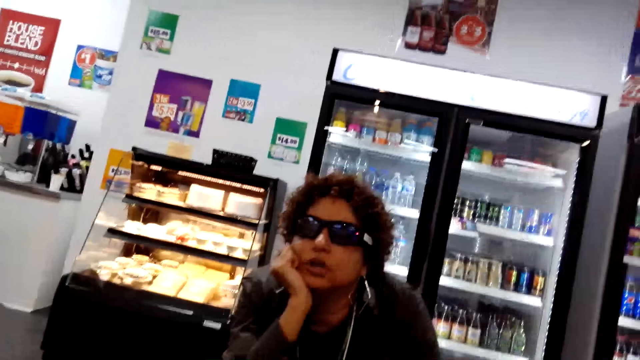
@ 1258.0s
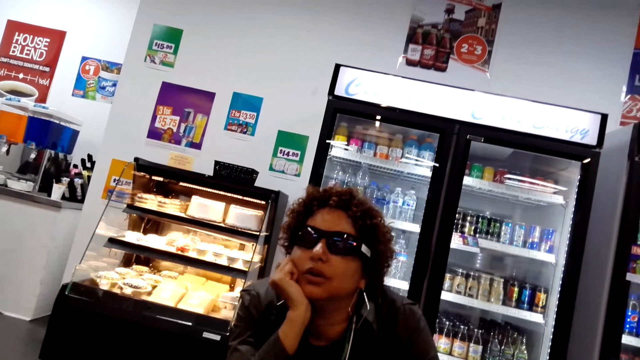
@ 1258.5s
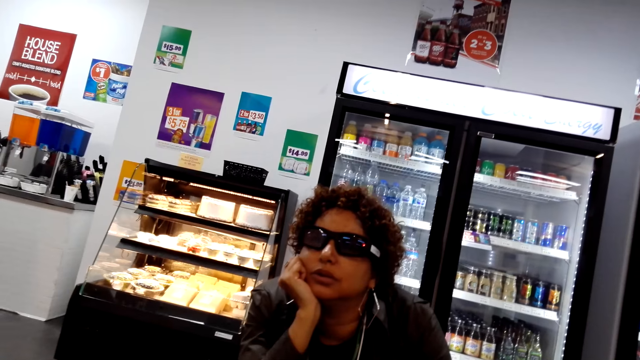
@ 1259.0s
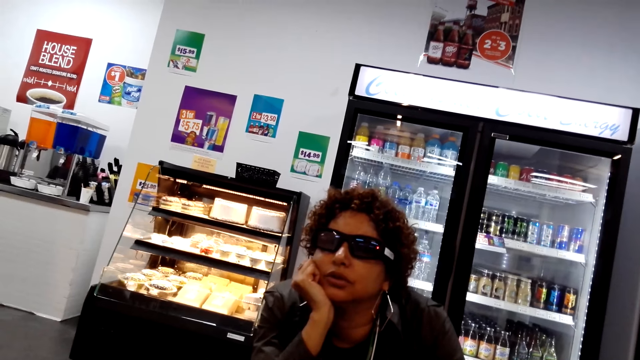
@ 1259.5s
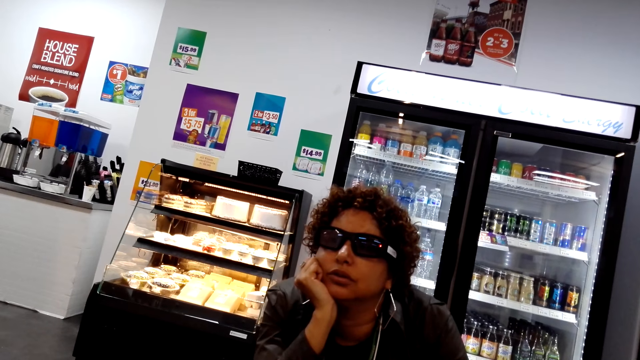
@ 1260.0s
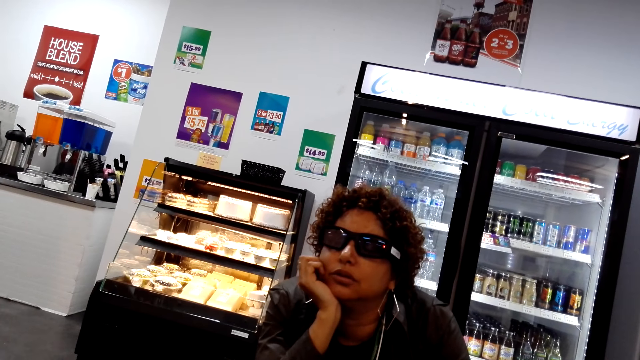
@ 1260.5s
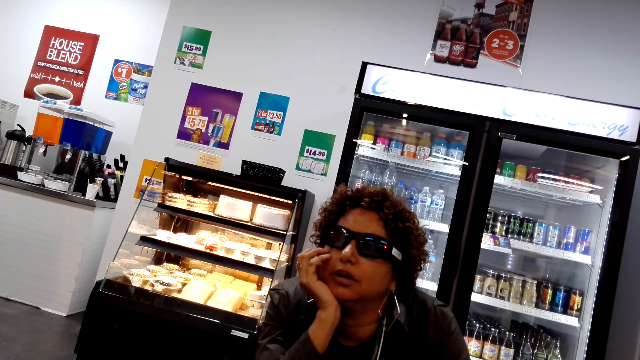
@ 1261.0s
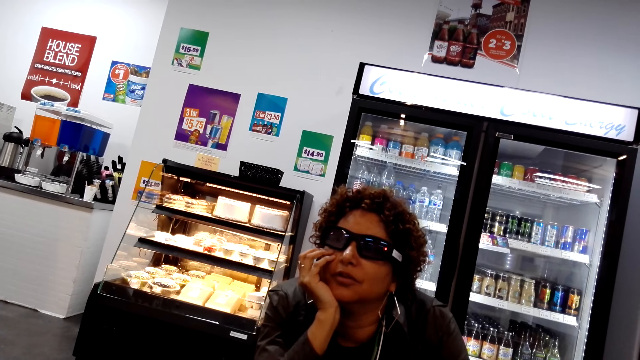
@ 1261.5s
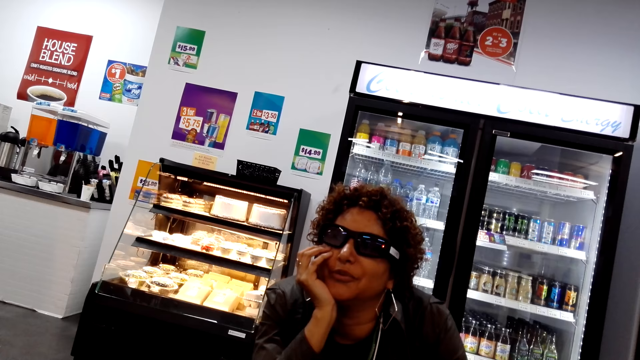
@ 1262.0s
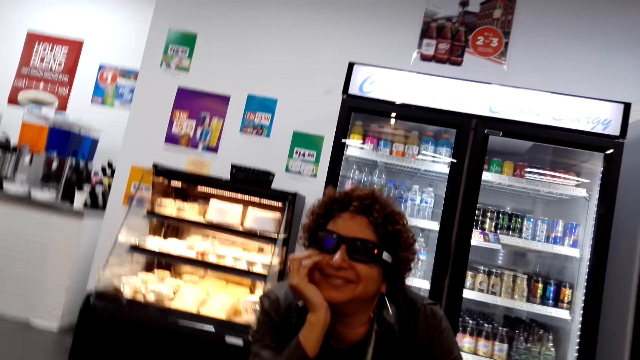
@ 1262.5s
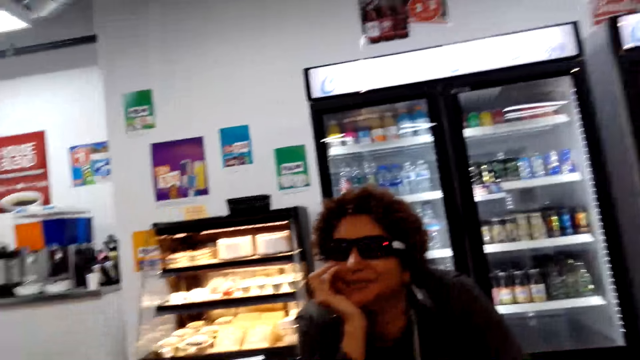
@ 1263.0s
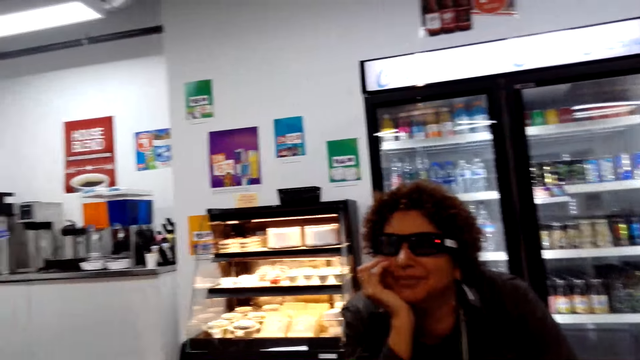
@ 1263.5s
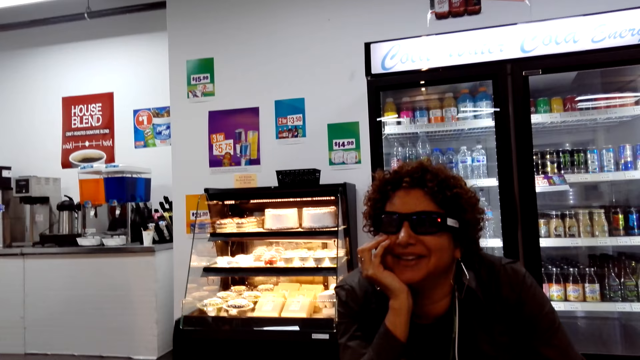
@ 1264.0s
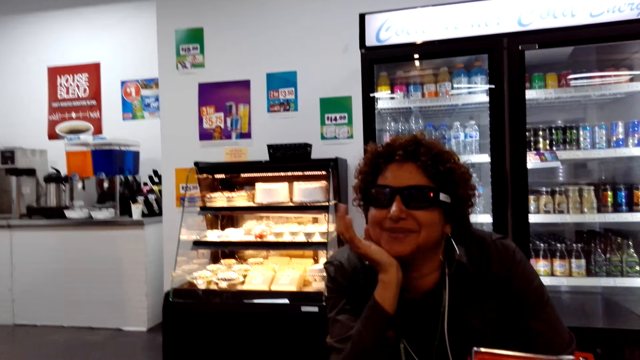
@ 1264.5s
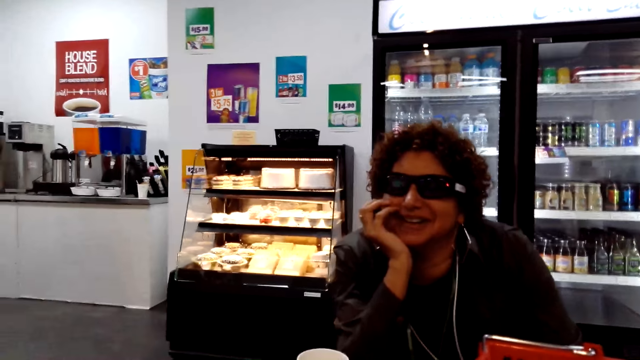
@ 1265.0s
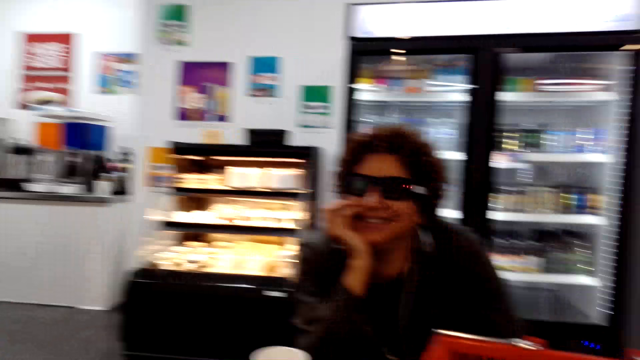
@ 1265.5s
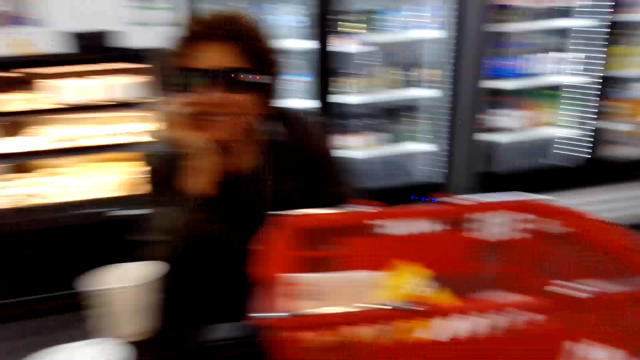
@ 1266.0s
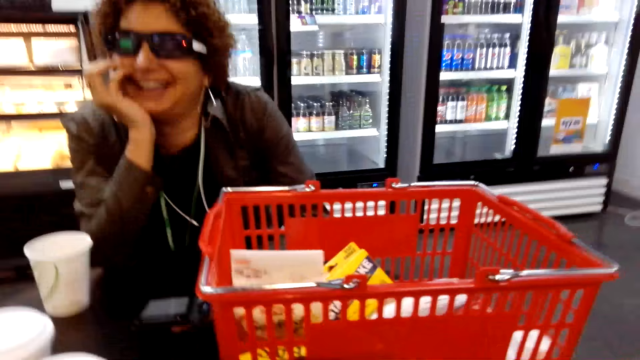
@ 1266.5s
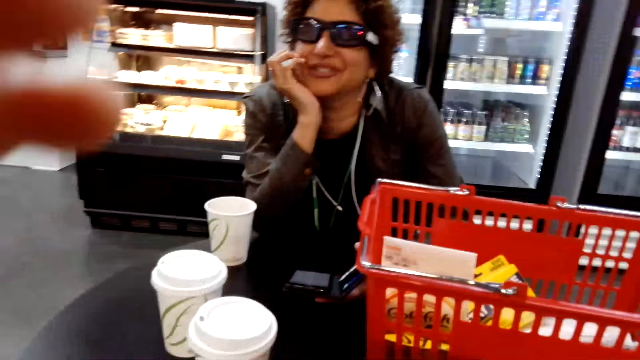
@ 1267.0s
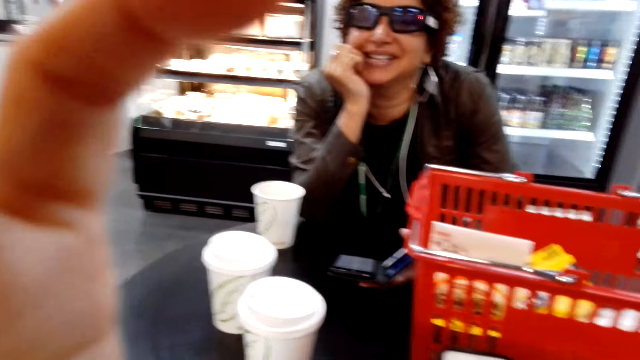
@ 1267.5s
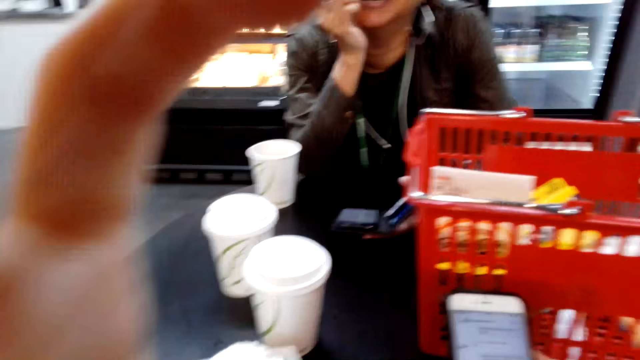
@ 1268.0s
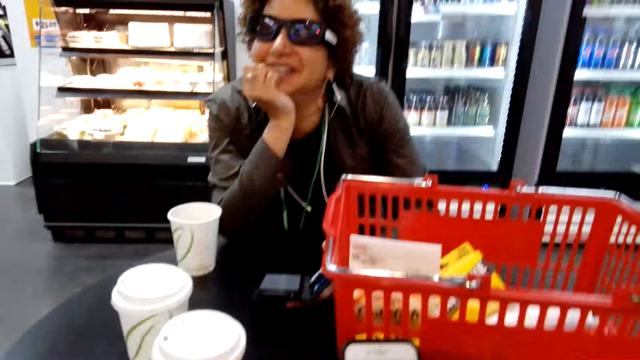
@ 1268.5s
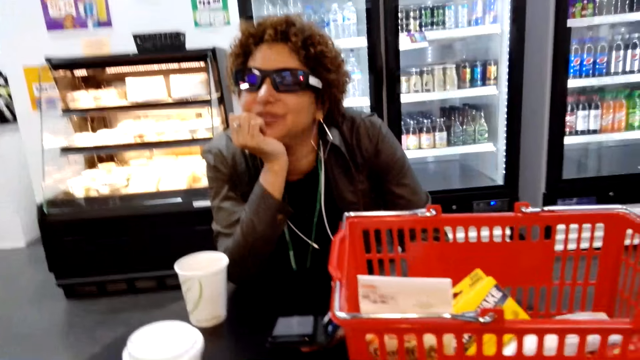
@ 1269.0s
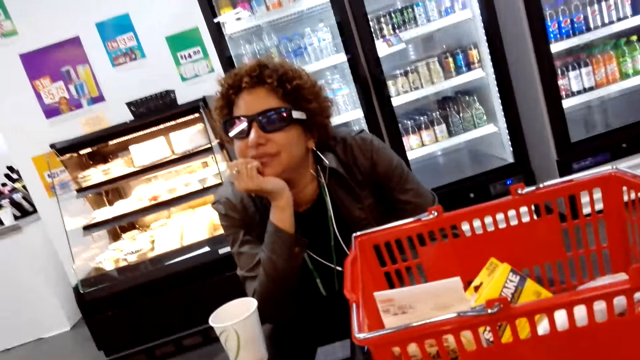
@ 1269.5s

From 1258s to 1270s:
A person talks to the camera wearer. The camera wearer touches her face.

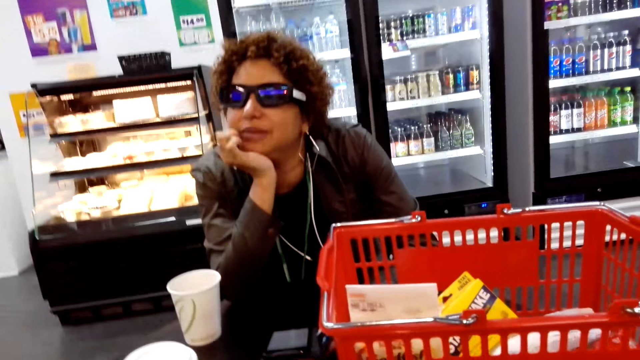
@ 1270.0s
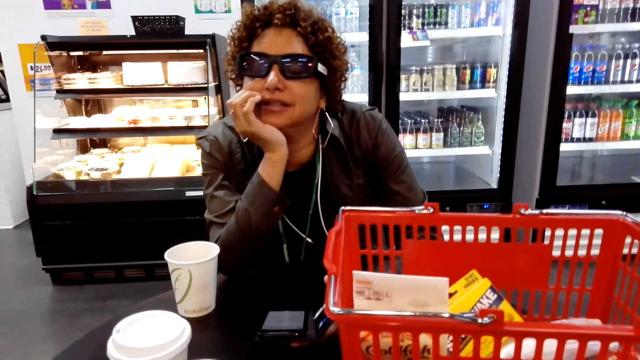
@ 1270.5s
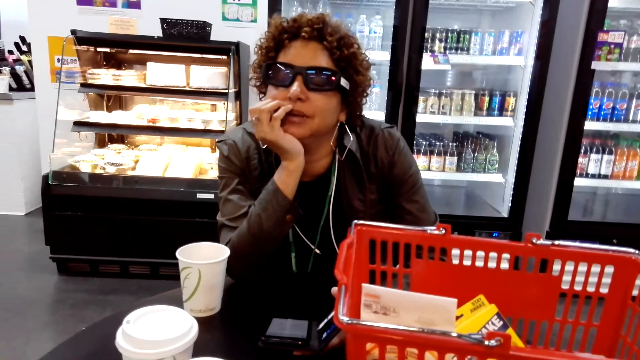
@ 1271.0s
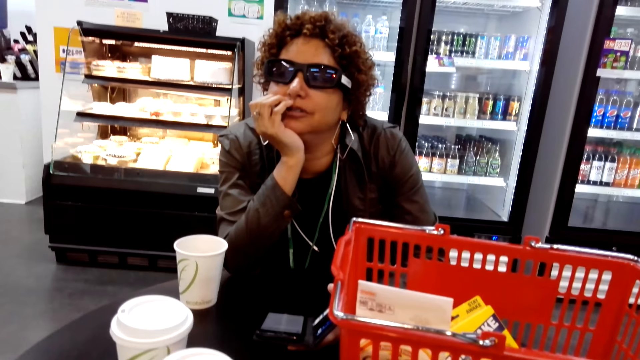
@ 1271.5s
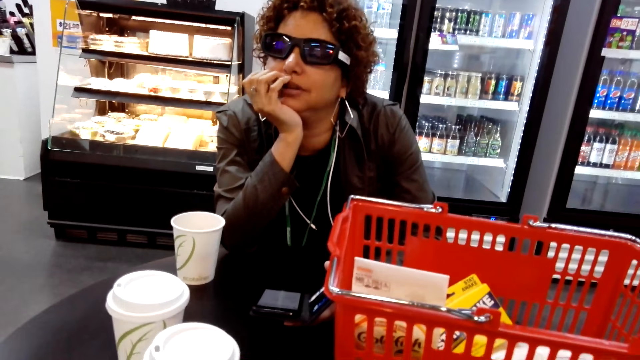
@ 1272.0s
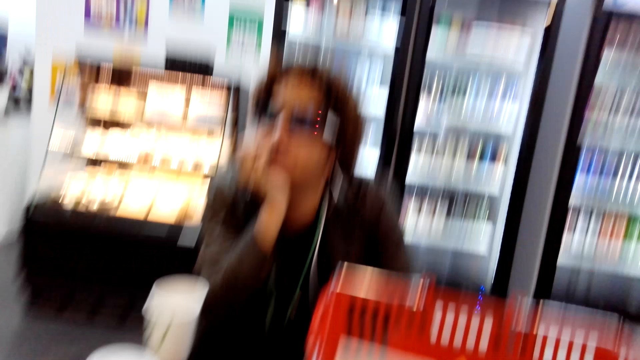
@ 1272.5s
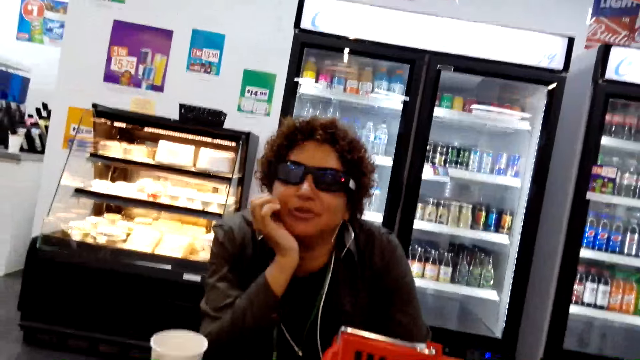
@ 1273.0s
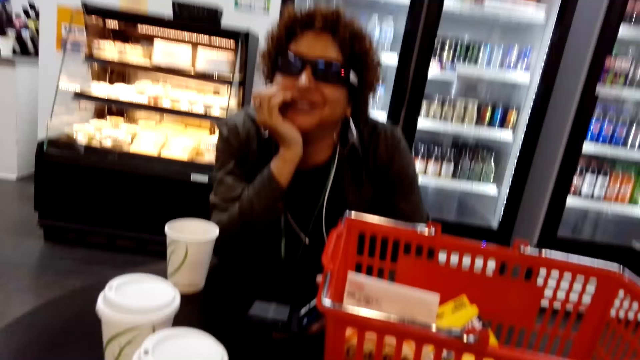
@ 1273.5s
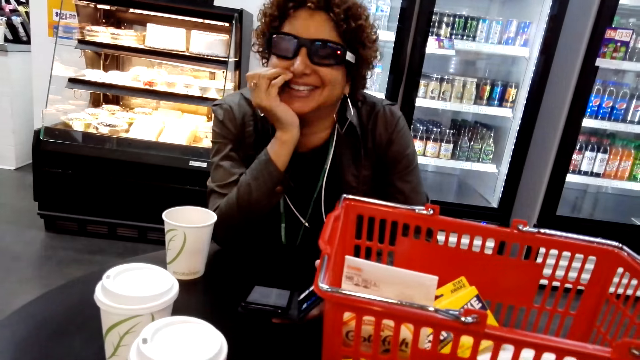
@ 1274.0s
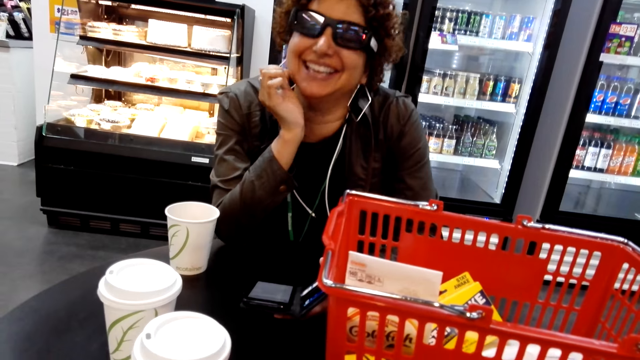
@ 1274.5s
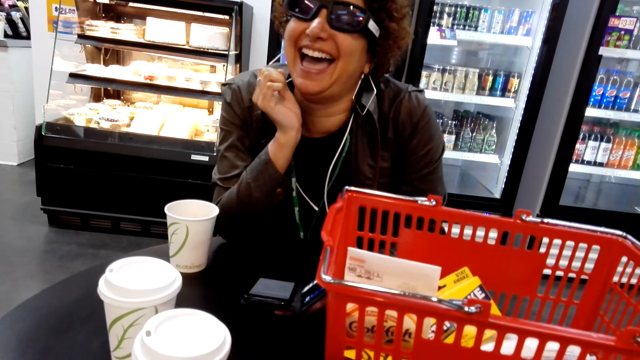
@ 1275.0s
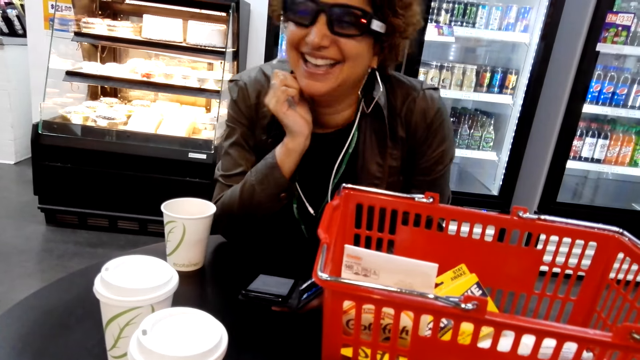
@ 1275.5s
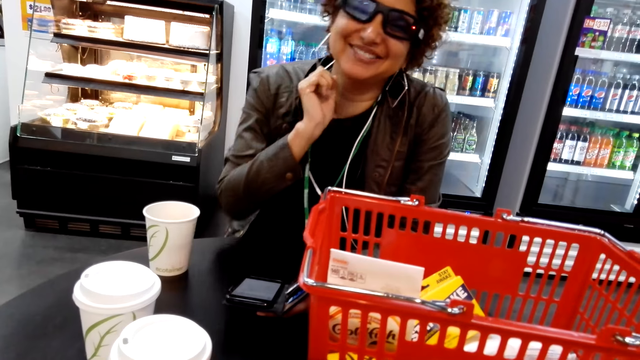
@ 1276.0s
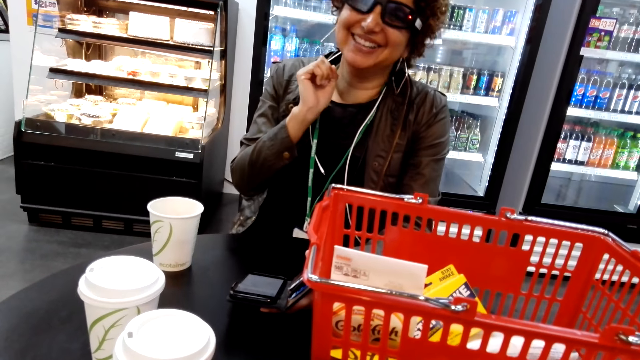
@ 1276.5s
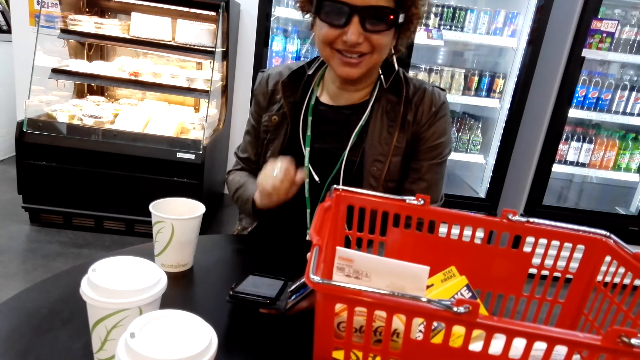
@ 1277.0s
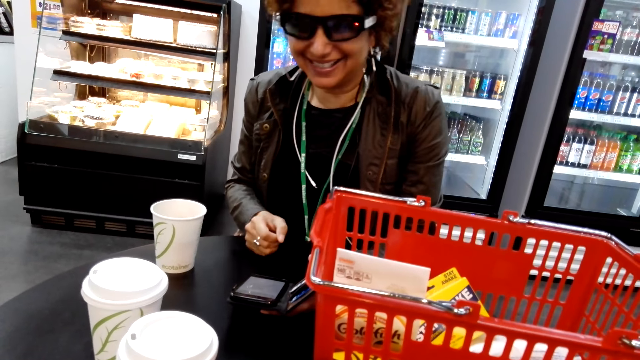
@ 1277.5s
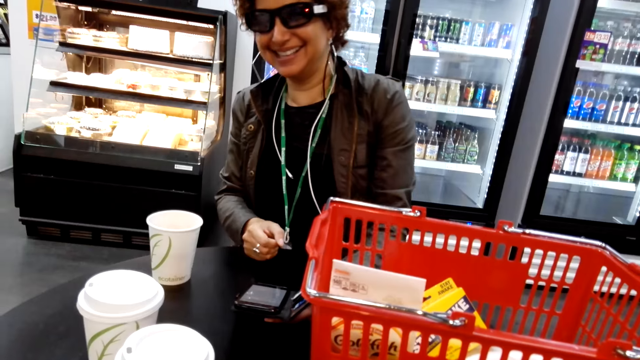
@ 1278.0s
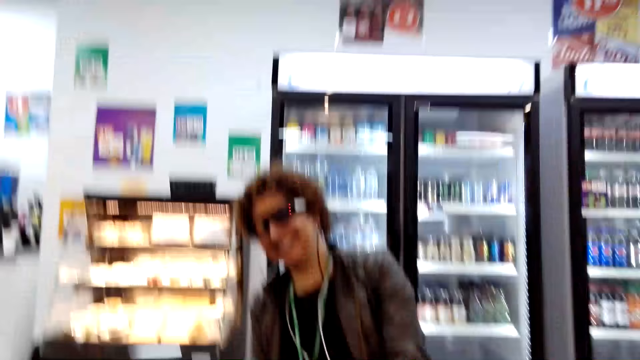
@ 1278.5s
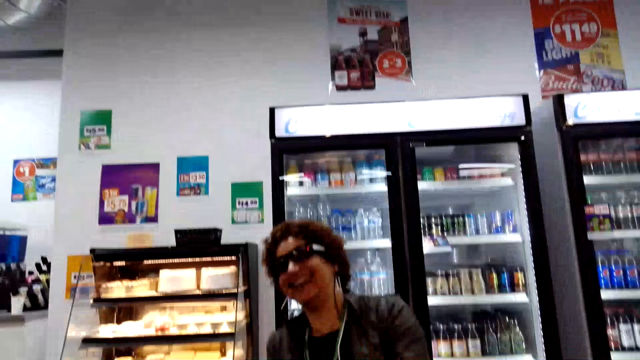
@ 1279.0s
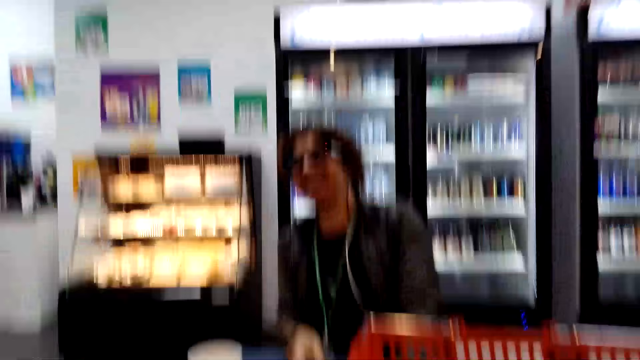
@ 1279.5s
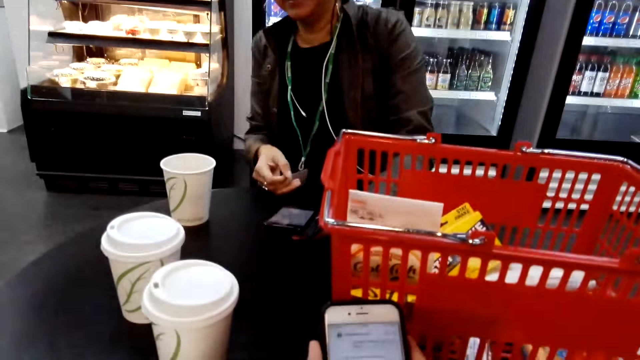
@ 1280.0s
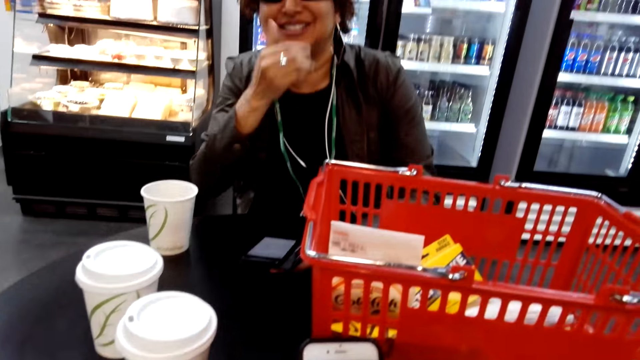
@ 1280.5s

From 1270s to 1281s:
A person laughs loud.
